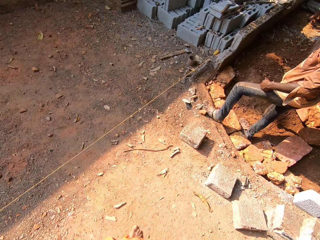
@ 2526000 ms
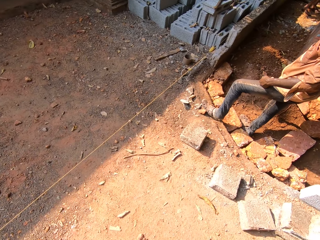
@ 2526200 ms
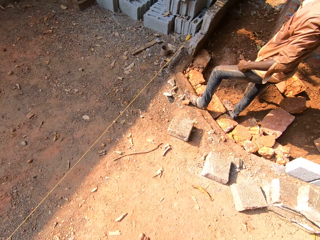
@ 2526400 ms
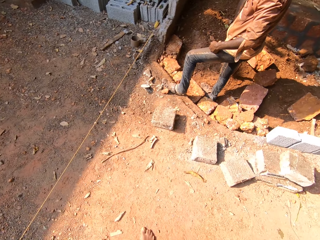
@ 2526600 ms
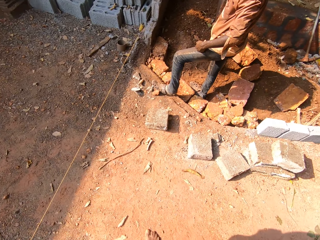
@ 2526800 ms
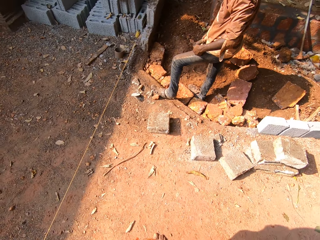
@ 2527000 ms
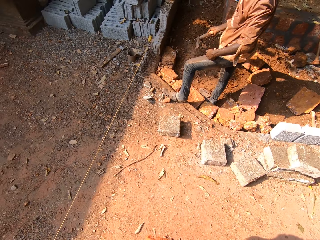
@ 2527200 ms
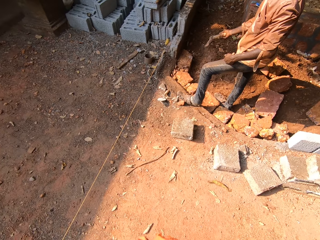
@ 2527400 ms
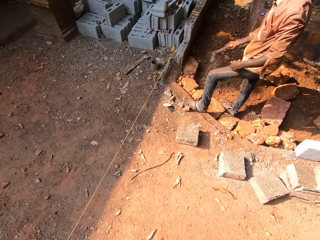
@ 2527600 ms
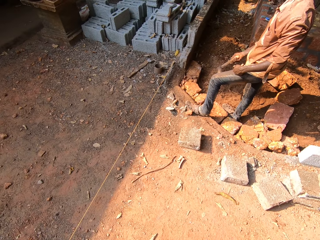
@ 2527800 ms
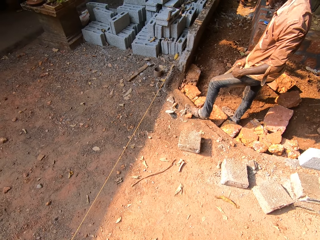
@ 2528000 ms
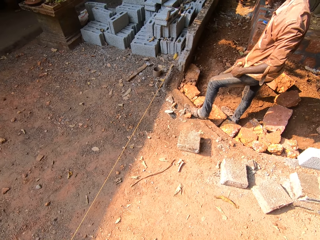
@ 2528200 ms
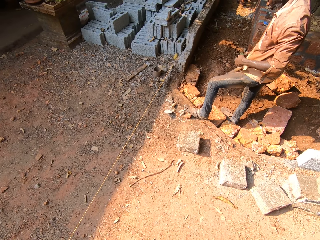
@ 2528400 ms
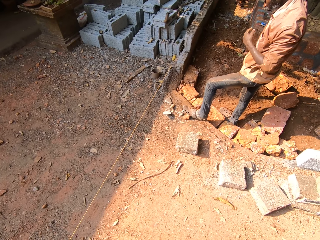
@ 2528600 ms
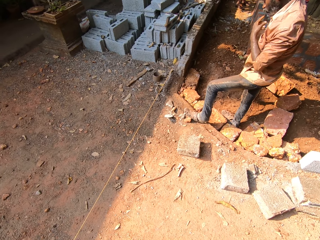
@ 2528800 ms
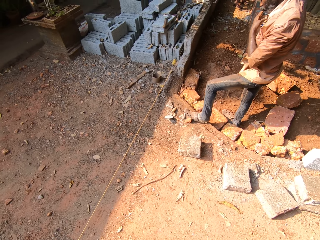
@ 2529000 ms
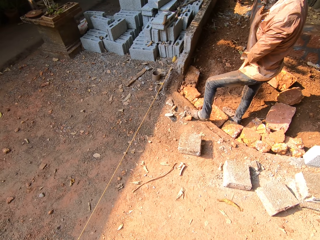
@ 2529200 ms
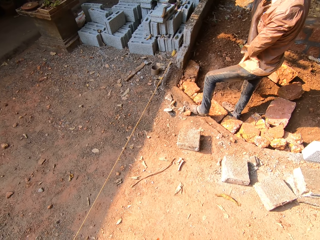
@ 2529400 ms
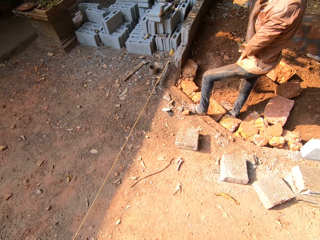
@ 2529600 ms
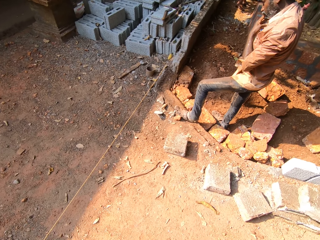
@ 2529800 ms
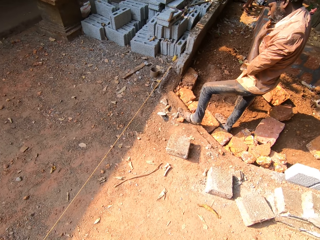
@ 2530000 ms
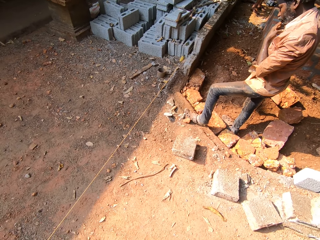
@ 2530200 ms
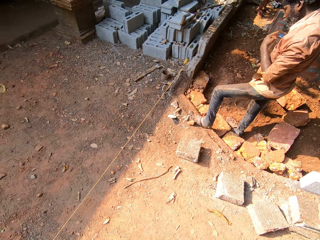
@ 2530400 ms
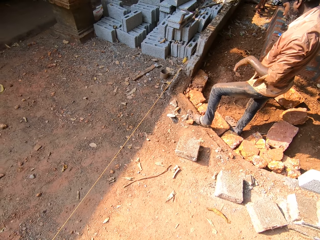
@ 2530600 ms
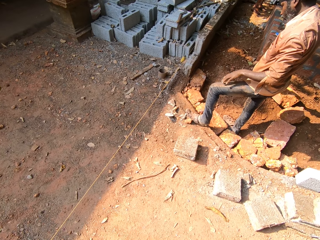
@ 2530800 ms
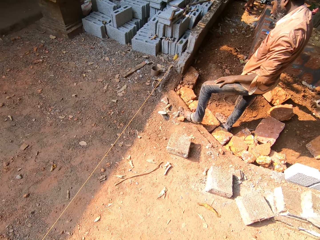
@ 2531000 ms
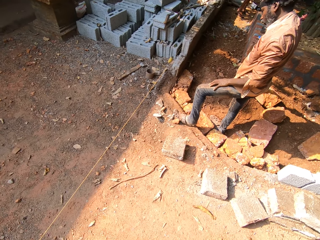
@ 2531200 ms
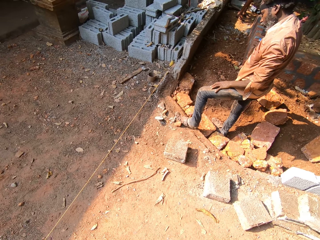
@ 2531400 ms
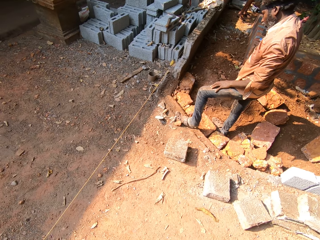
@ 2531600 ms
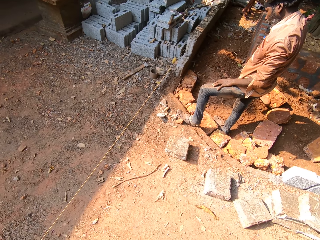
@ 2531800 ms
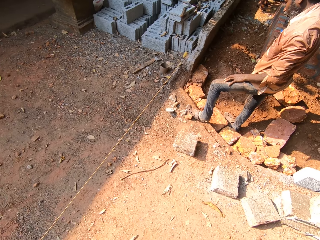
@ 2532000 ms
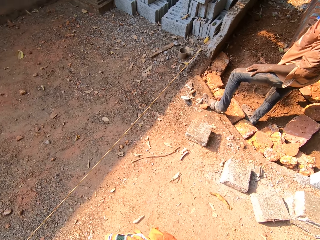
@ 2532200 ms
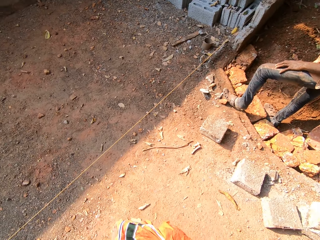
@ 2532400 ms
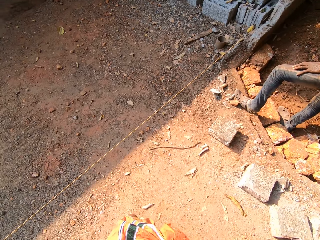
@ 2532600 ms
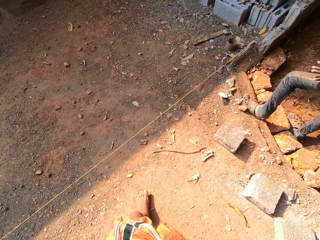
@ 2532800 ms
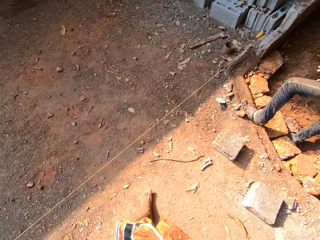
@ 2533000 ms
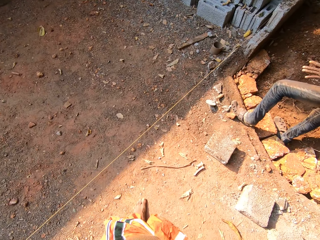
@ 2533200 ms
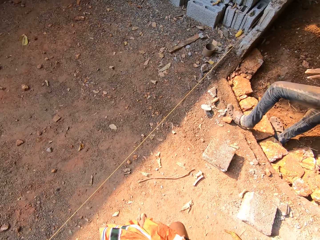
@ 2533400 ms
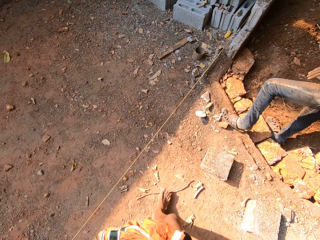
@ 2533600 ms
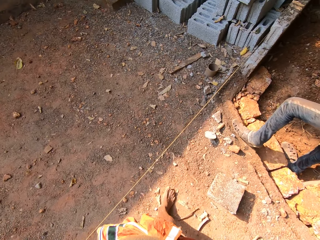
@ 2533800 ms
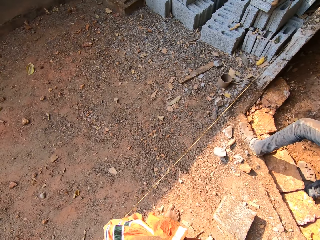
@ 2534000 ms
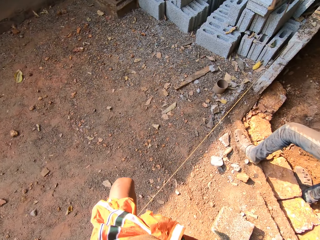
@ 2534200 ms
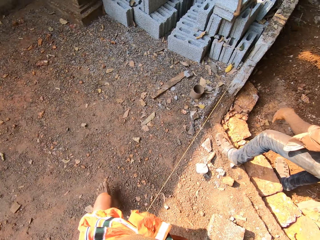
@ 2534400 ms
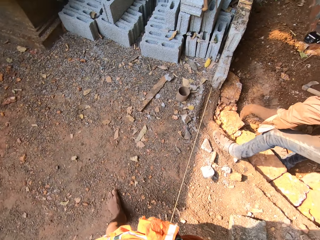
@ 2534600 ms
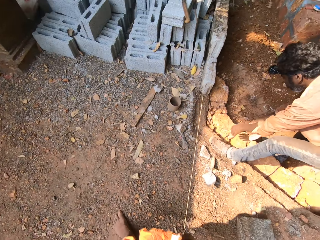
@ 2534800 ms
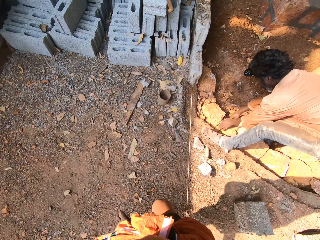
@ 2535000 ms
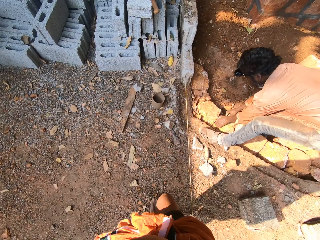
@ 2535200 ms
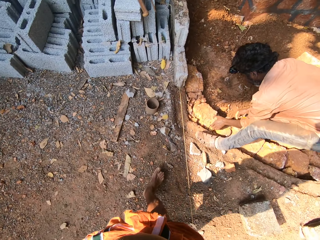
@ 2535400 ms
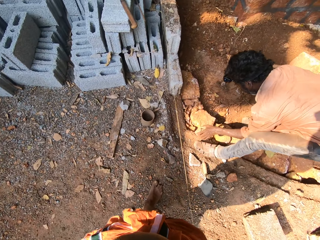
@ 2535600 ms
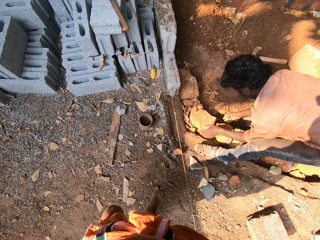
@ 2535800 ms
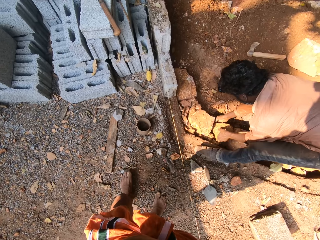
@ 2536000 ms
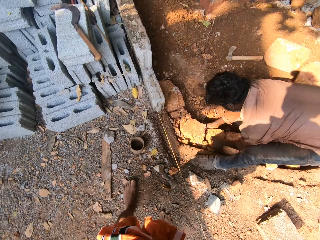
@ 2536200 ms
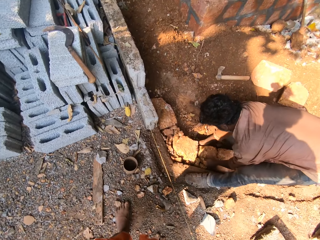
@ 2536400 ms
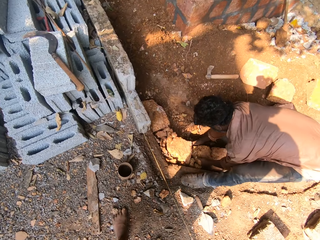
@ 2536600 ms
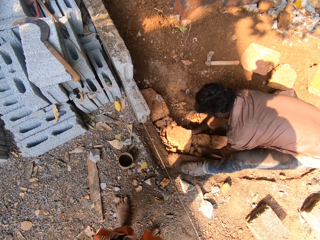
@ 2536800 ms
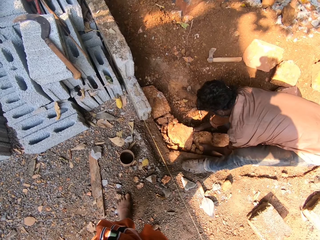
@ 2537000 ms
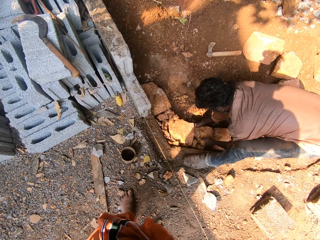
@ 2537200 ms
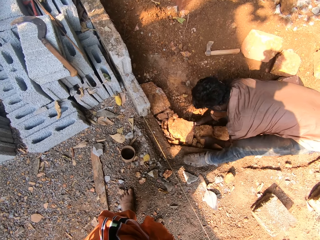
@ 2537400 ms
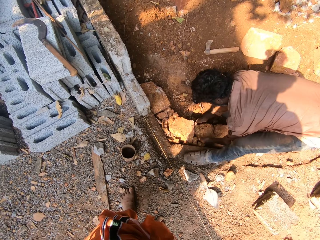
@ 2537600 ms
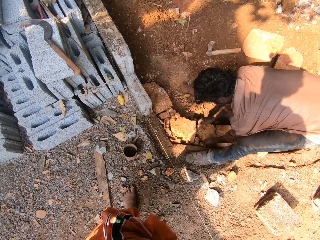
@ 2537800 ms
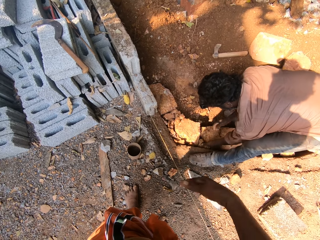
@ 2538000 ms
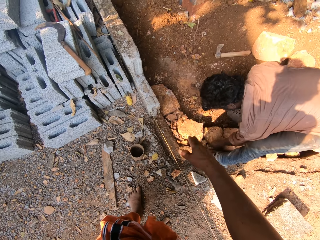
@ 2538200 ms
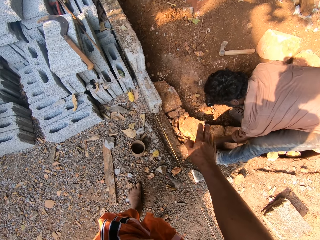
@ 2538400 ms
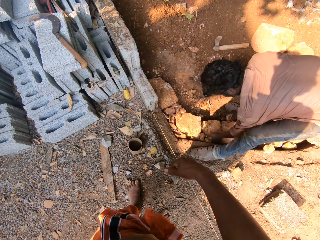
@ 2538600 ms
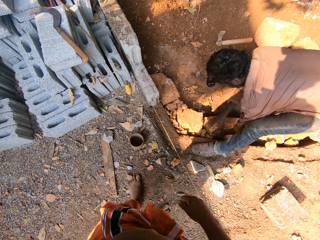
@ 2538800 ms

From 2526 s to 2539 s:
The camera wearer interacts with the man. The man moves two small bricks on the ground with both his hands. He adjusts a brick on the ground with both his hands.

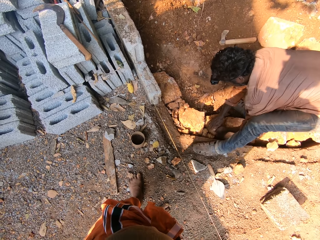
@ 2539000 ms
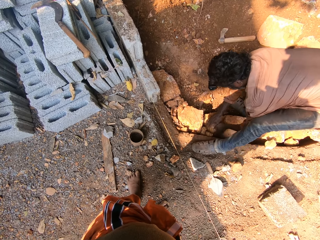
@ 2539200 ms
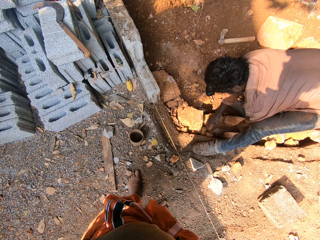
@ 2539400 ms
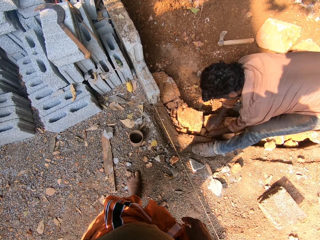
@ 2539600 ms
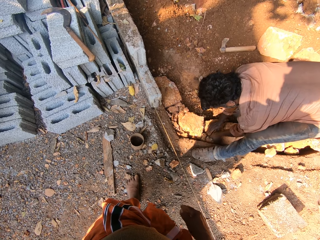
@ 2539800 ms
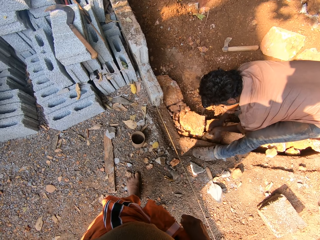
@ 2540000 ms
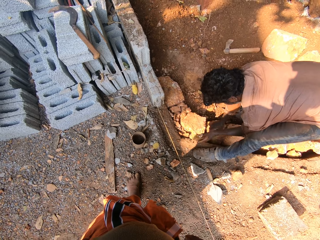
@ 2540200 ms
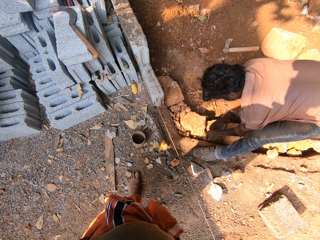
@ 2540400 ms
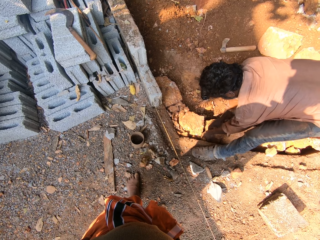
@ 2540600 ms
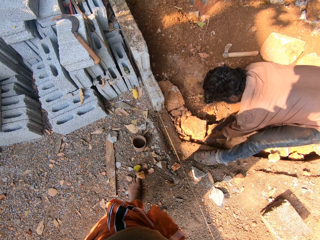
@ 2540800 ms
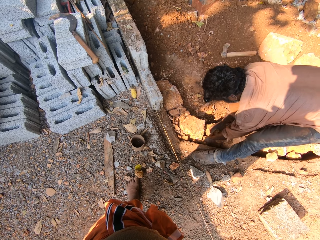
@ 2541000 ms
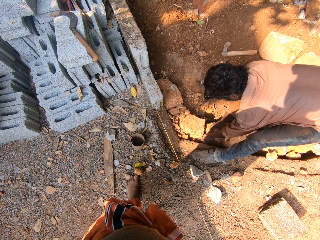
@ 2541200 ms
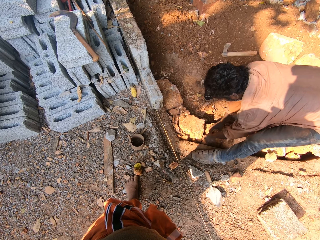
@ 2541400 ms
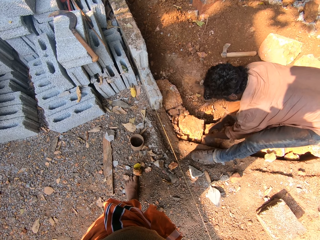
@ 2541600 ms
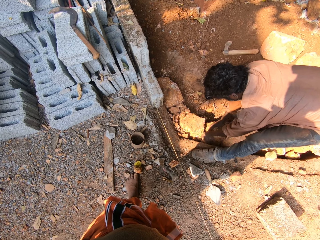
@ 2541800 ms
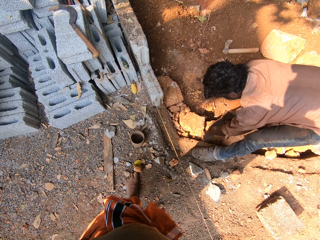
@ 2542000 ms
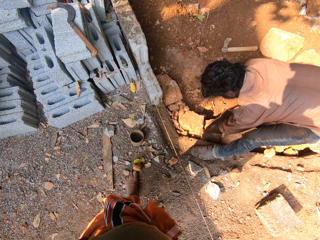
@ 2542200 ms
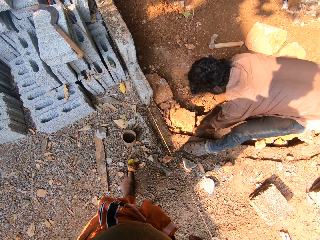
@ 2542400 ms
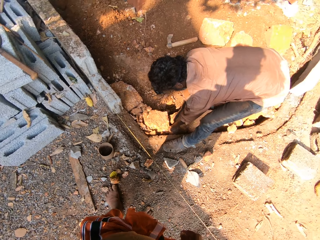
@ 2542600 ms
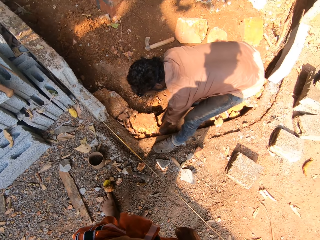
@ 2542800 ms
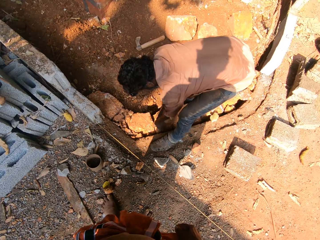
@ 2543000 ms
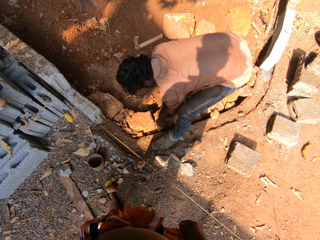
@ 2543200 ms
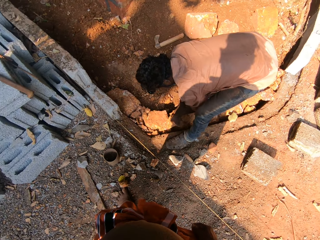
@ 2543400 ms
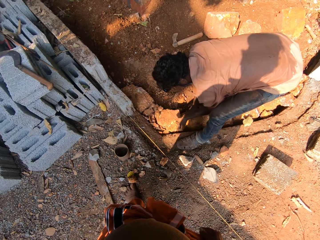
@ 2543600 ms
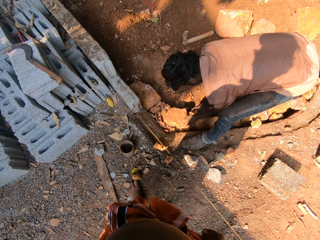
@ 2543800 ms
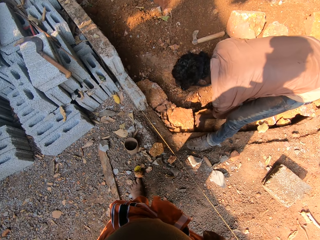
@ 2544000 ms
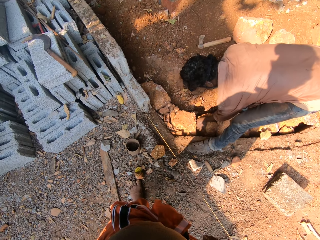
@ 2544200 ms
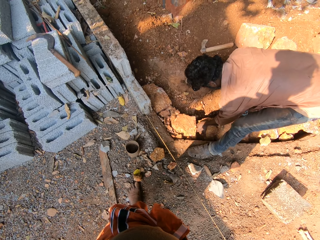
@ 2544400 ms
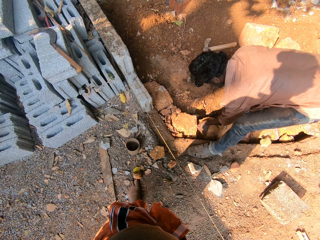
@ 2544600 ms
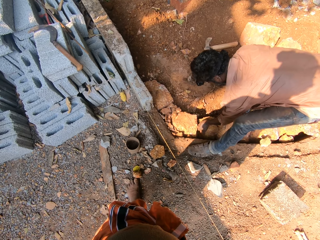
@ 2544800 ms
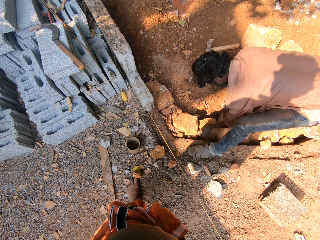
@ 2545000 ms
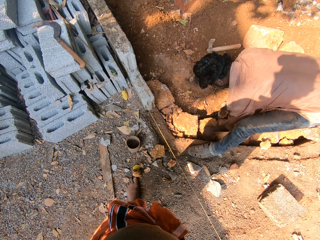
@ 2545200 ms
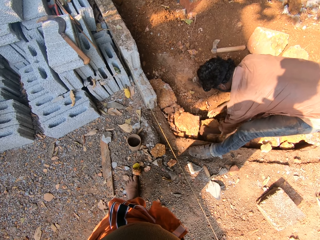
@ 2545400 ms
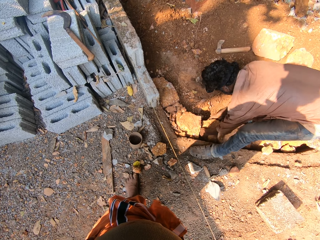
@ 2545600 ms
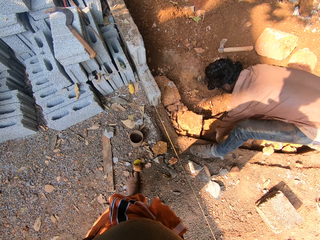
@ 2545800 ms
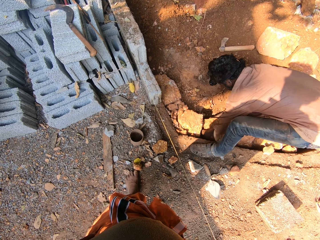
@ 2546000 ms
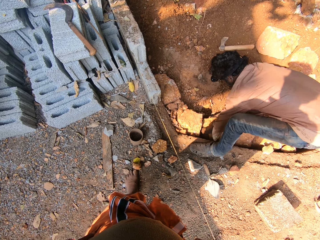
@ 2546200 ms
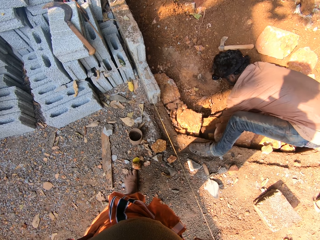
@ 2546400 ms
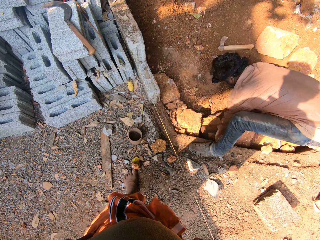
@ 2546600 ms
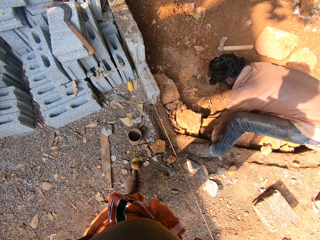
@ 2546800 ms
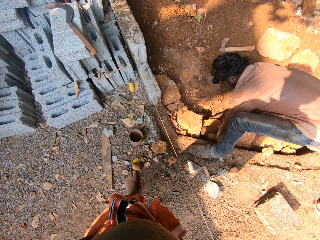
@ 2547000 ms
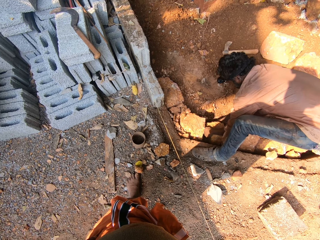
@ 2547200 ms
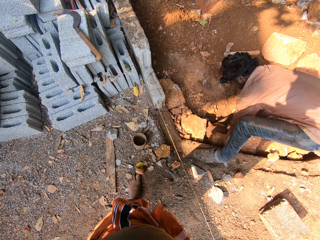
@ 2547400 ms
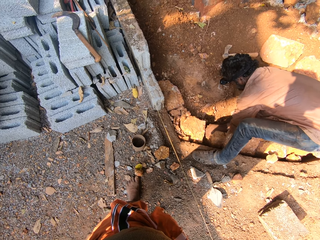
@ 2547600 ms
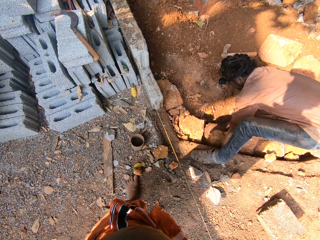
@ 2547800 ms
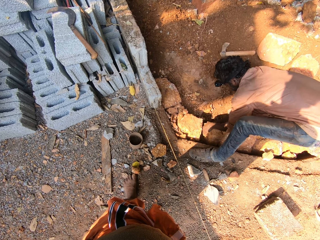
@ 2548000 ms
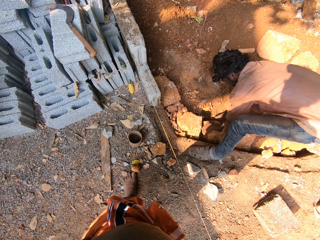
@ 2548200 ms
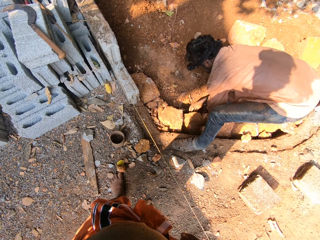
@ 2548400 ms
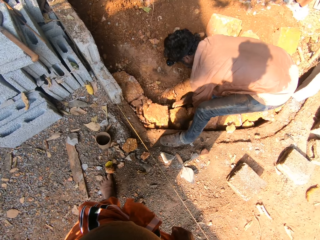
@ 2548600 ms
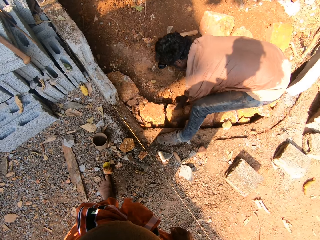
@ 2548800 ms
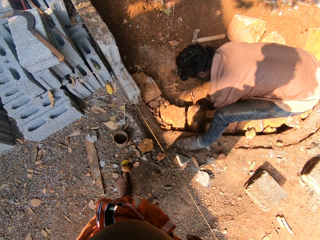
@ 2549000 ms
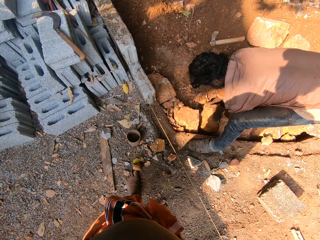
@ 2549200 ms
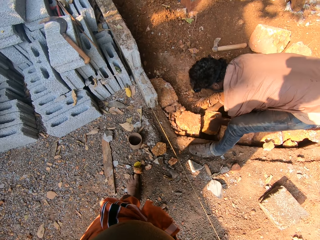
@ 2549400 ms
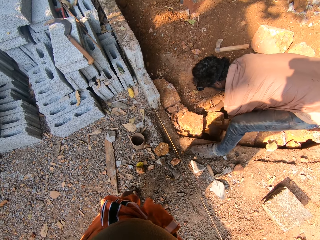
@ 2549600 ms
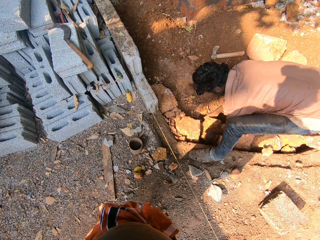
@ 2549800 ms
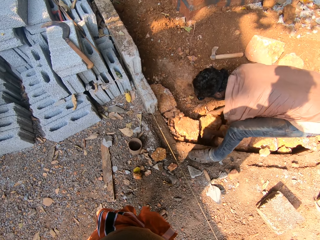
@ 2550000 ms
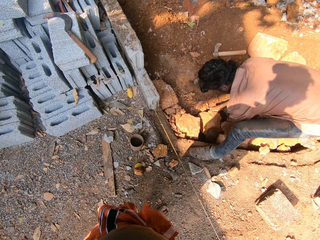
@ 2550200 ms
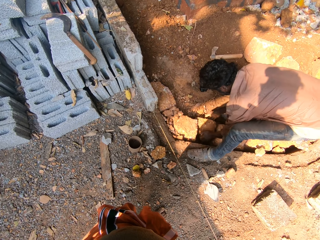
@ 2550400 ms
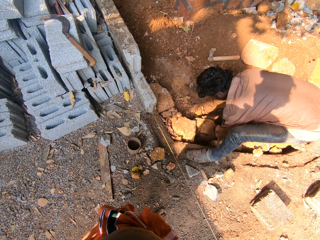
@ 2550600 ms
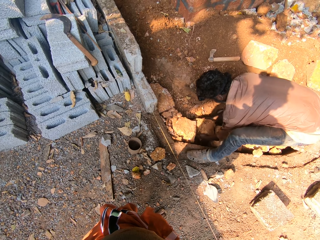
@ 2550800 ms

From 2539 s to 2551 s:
The man picks a small brick from the ground with his left hand. He throws the small brick on the ground with his left hand. He picks a small brick from the ground with his left hand. He throws the small brick on the ground with his left hand. He adjusts the brick on the ground with both his hands.
